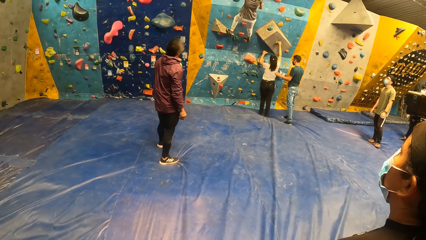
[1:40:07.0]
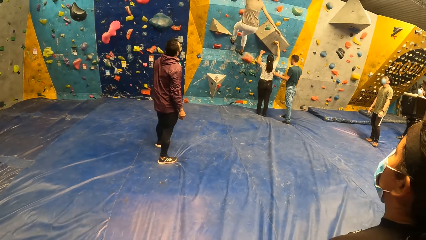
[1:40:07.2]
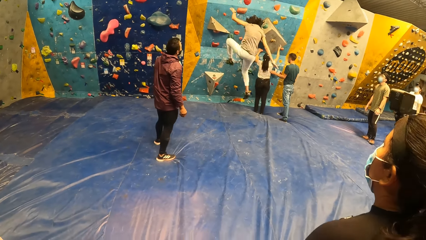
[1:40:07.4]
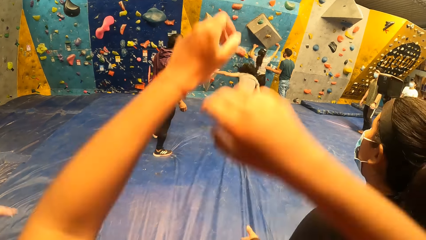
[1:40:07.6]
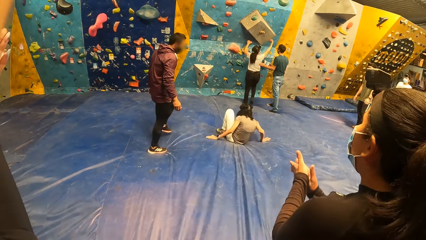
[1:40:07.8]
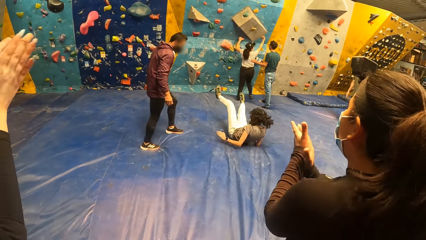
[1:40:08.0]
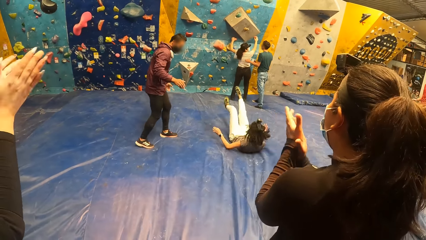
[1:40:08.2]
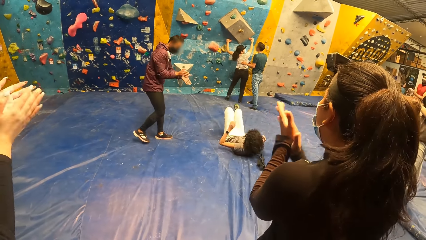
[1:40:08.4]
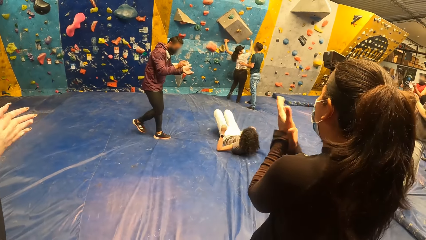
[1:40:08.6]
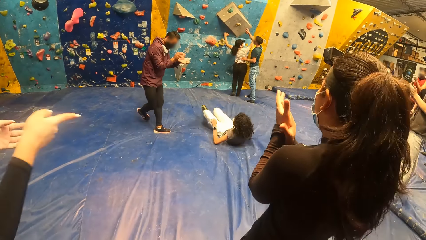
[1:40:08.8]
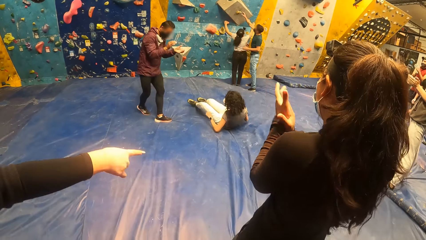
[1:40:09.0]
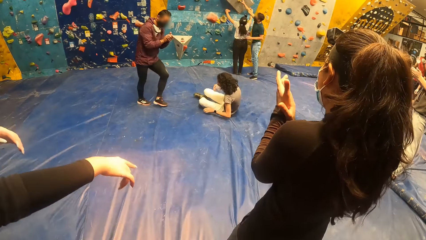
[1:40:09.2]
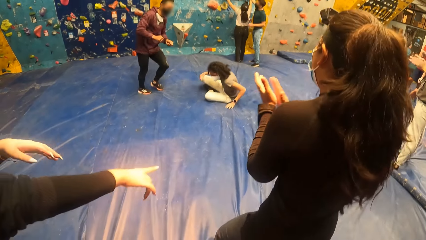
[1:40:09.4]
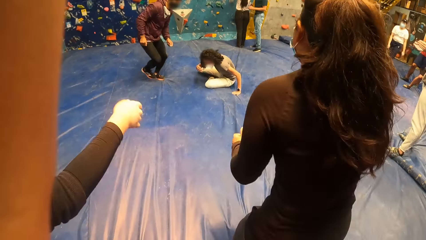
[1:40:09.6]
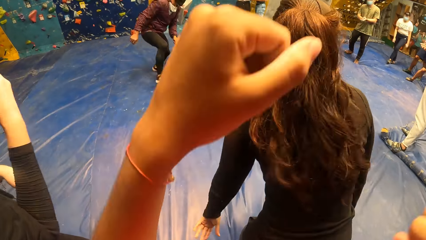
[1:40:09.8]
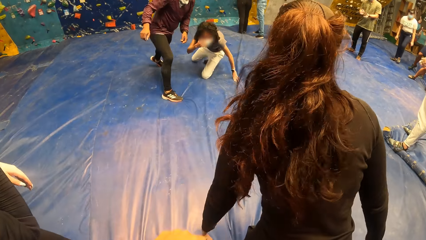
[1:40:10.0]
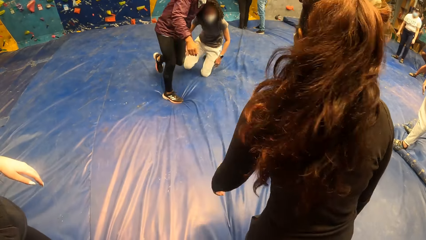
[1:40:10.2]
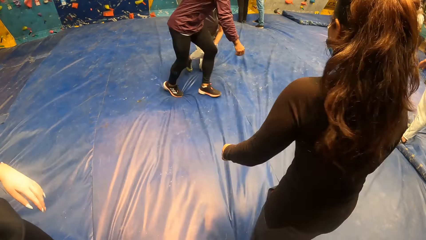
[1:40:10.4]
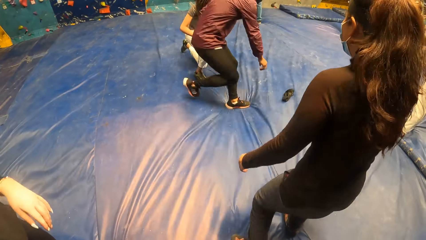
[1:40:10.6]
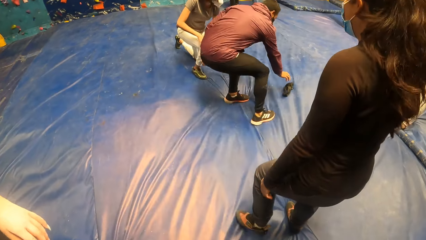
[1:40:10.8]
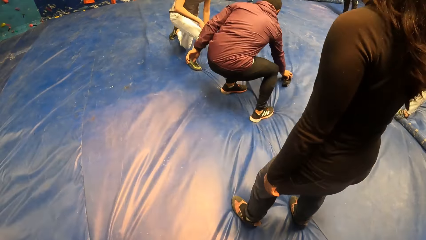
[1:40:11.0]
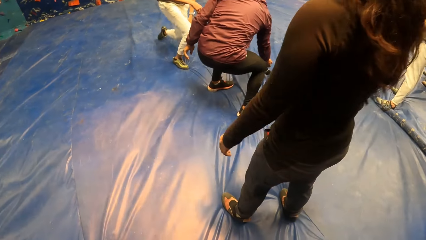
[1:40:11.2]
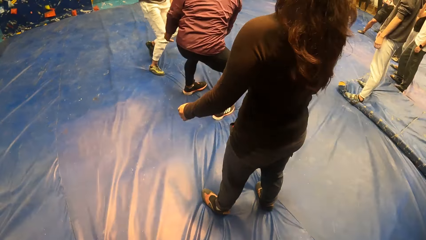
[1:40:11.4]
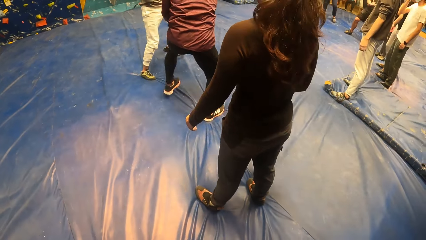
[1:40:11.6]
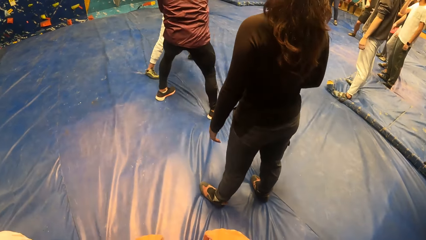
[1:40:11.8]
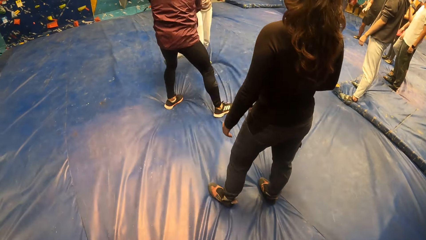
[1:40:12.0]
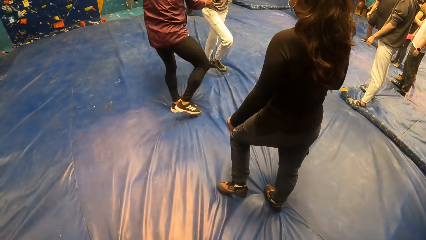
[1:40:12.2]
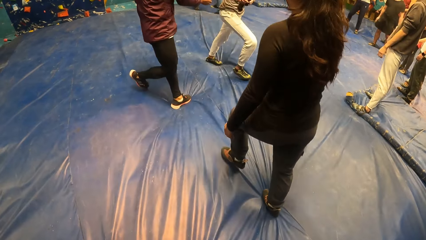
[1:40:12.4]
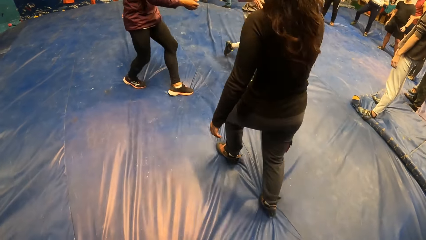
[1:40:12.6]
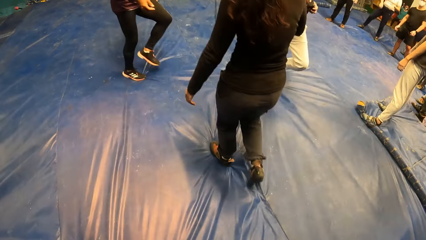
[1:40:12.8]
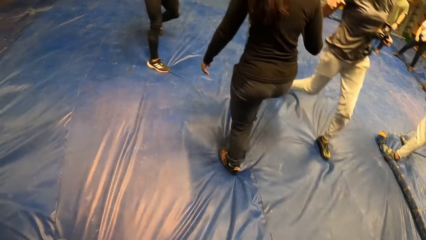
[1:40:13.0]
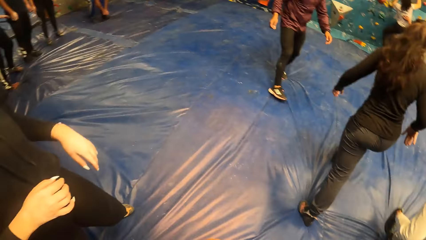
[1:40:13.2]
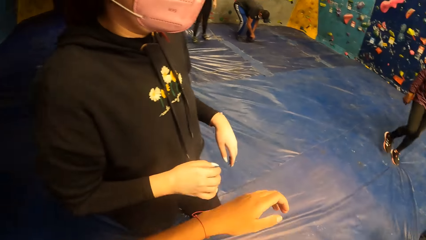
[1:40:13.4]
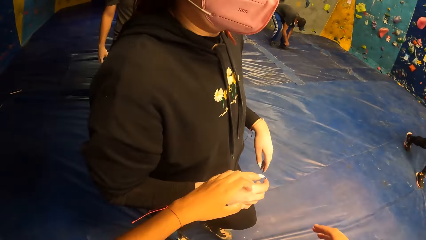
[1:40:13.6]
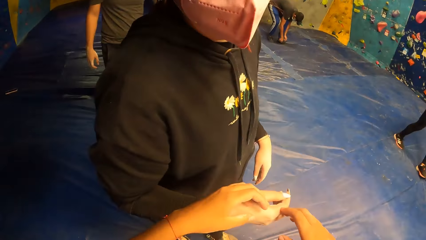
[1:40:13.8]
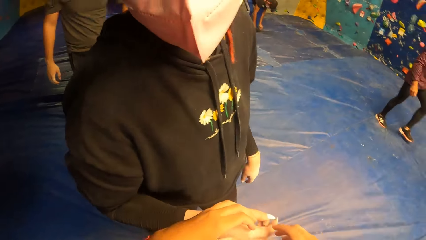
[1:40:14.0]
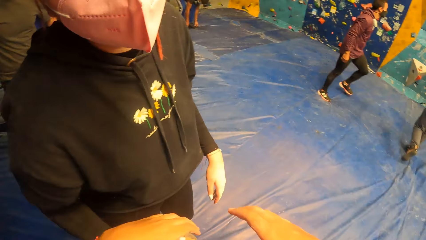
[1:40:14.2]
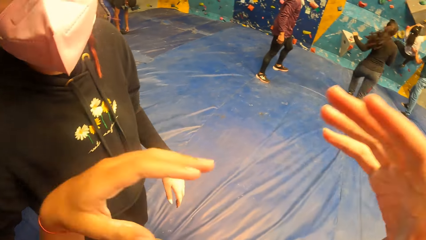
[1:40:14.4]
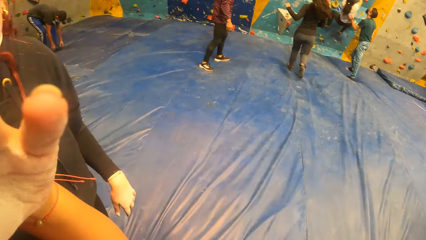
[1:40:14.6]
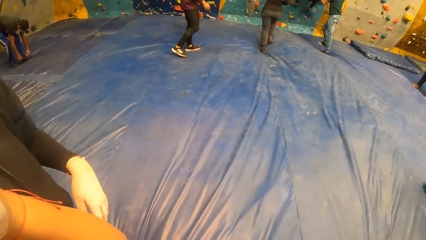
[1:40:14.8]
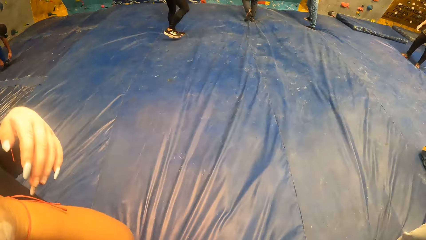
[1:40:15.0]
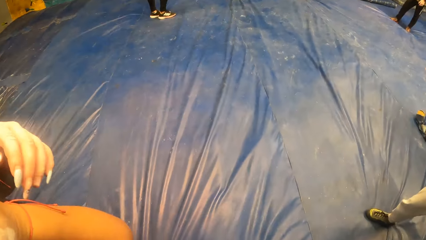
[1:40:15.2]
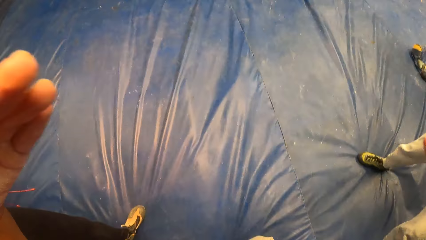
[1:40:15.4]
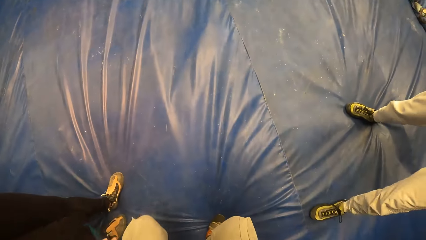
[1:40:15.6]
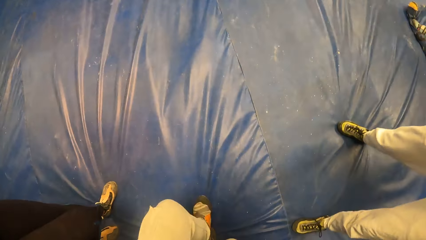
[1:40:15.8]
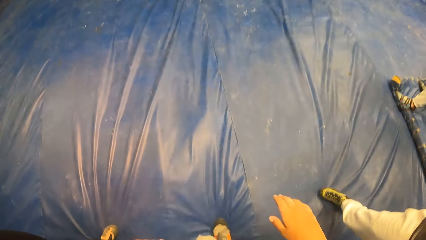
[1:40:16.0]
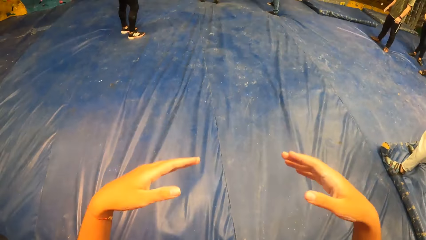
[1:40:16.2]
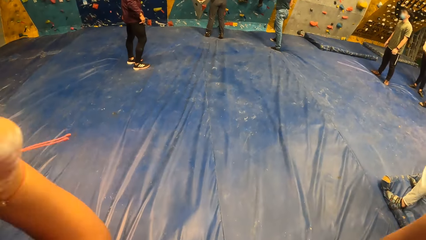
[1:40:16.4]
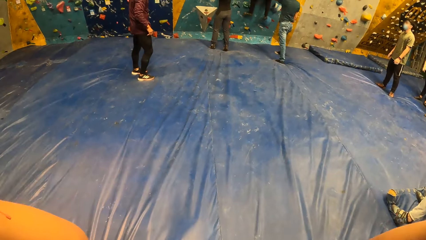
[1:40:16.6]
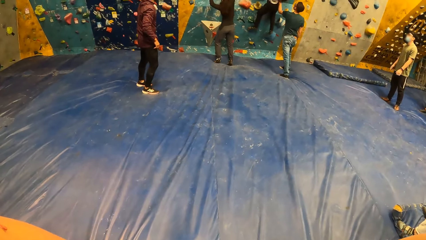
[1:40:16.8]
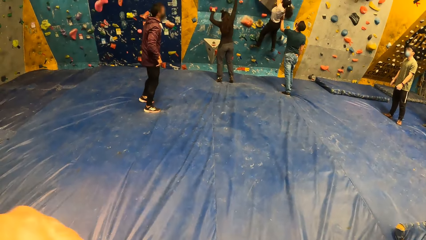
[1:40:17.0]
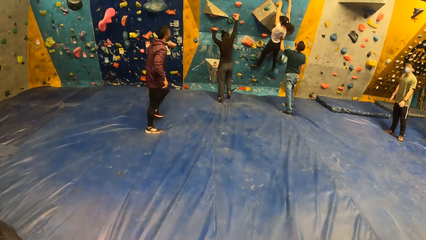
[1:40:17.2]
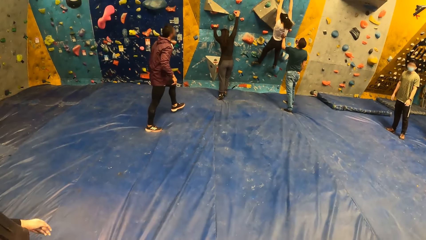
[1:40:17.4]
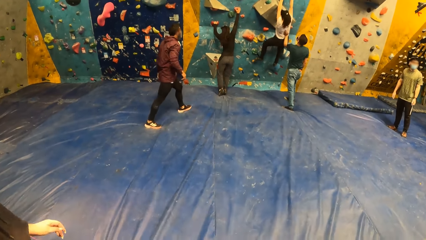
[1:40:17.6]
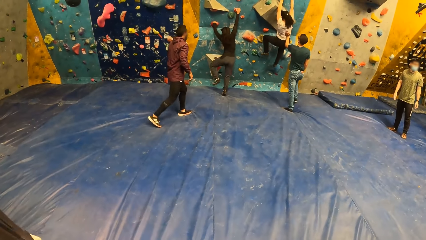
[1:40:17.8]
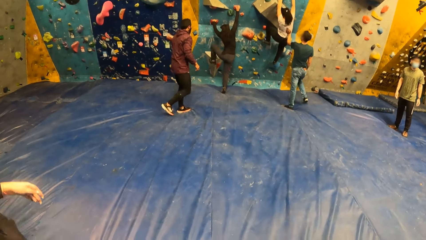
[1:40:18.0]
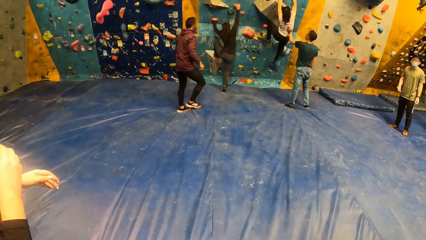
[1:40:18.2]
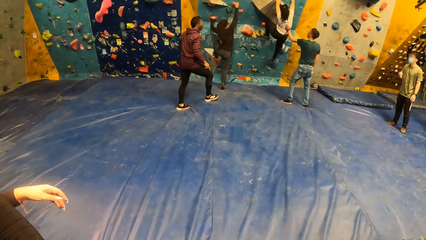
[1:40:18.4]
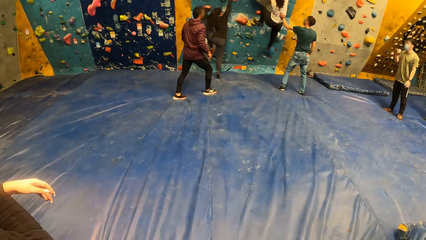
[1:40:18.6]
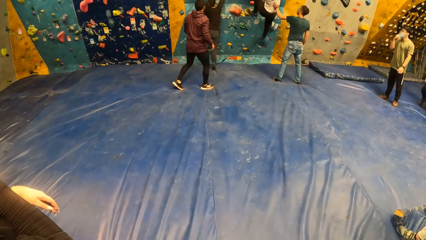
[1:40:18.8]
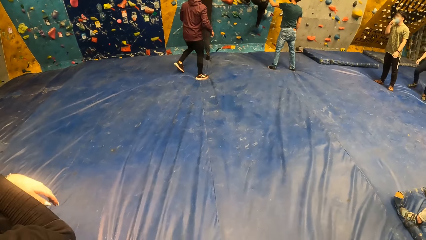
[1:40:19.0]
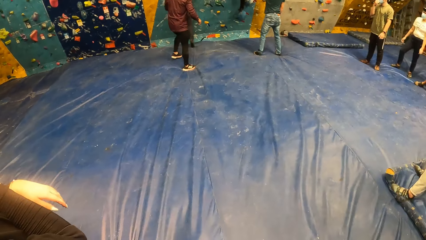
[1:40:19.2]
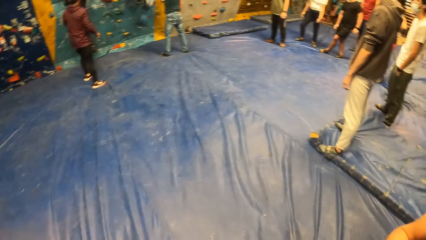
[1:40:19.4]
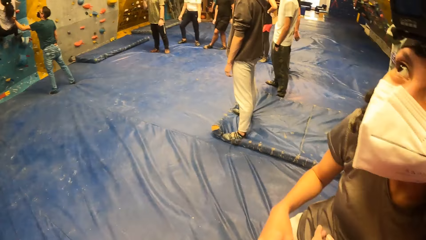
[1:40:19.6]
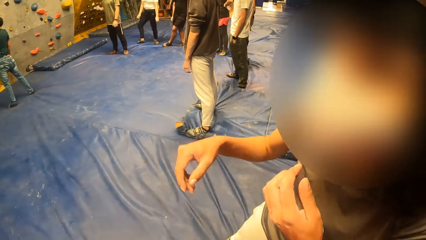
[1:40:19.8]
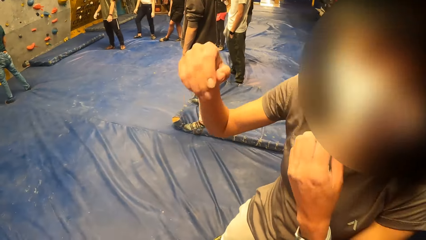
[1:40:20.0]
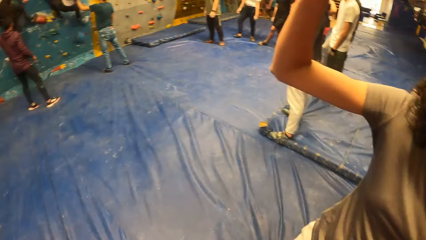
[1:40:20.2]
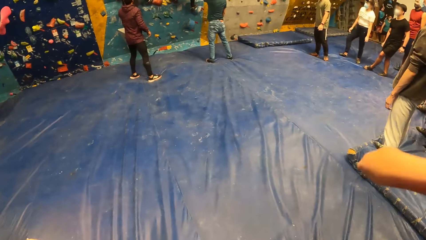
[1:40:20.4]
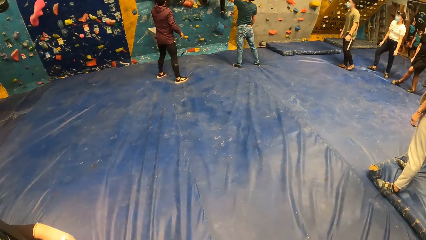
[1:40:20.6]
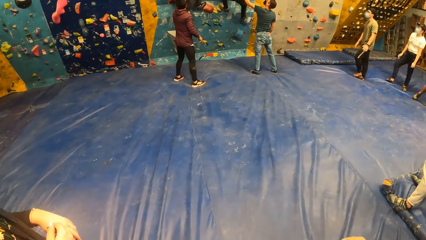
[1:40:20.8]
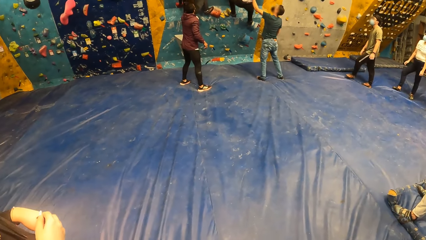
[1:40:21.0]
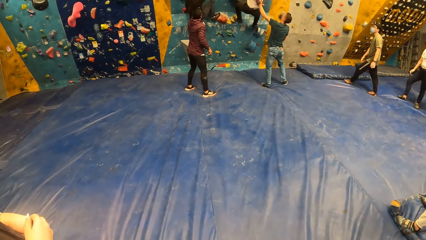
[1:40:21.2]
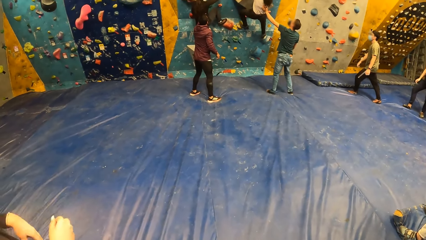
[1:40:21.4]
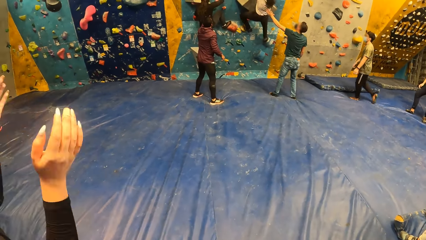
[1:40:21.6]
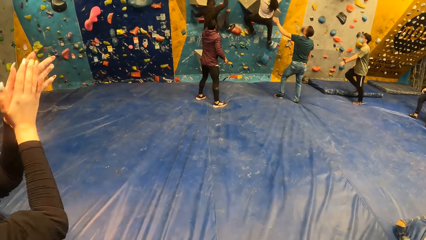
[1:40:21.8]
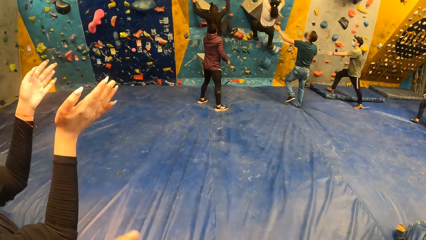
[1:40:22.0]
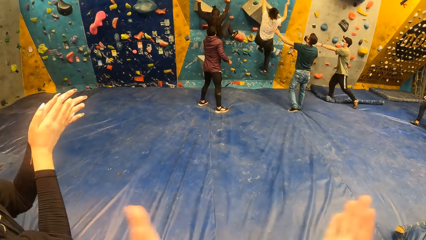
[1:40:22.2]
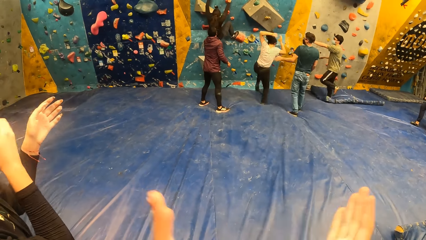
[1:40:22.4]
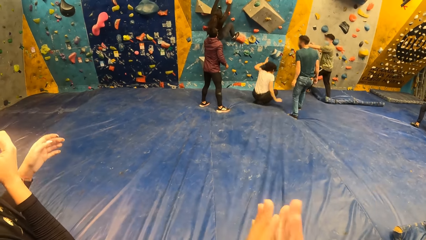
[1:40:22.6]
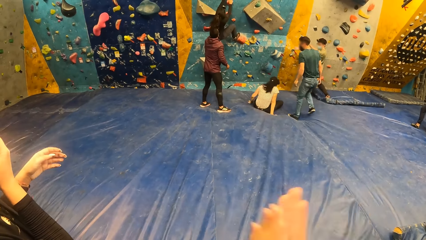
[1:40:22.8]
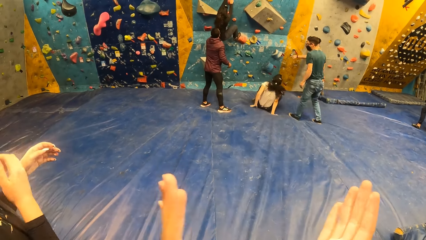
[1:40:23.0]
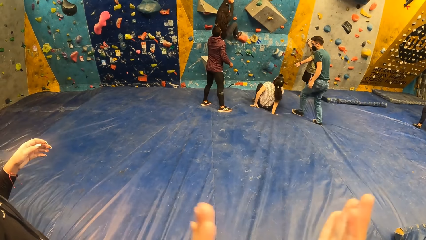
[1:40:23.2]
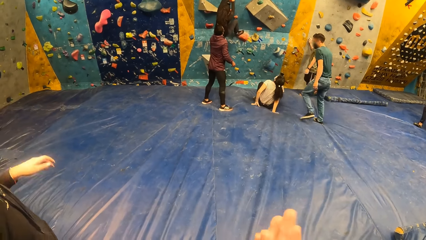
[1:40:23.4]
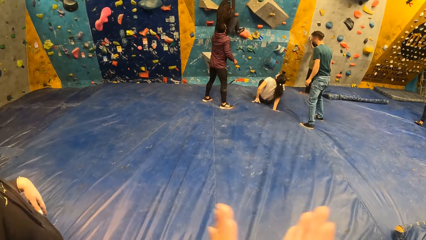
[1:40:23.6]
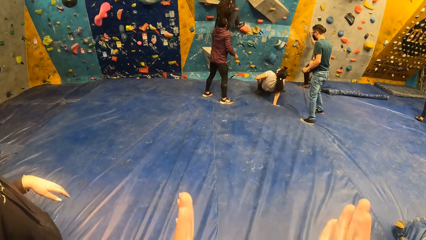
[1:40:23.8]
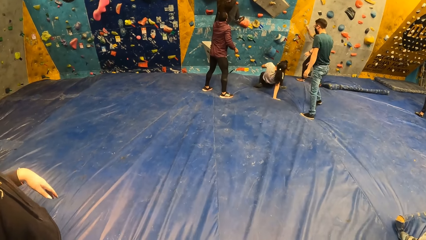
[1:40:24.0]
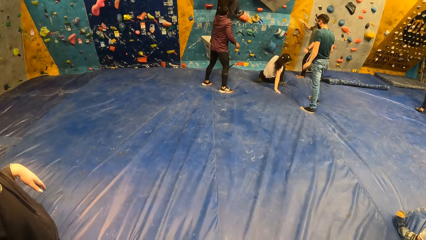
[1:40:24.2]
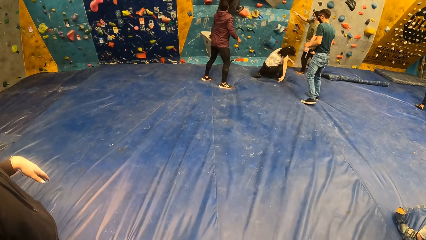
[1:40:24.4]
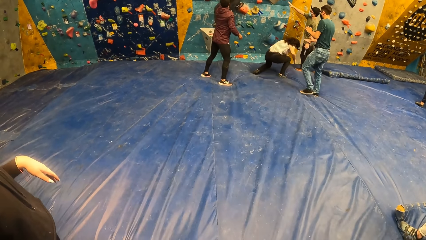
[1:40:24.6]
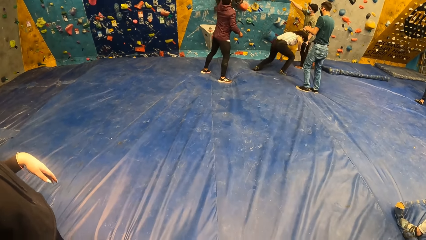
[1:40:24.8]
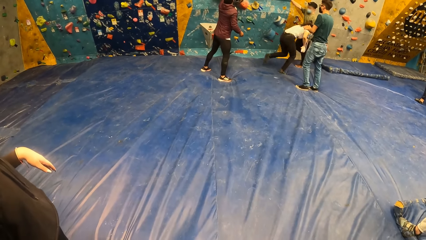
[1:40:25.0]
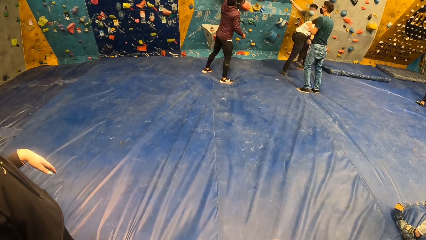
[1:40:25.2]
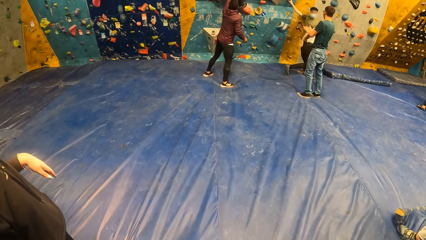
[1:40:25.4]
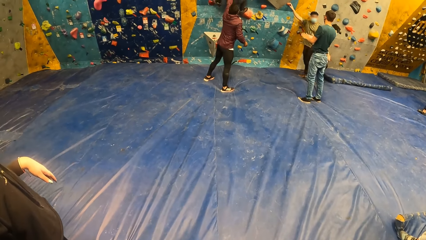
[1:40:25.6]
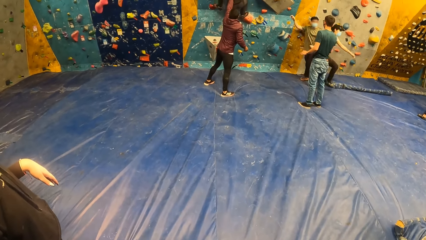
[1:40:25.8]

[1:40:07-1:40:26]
A woman falls from the bouldering wall. The camera wearer raises both hands. The camera wearer, another woman, and a third woman cheer the first woman. The camera wearer lowers the hand. The third woman approaches the bouldering wall. The camera wearer pats the second woman on her right hand. She looks around. She raises both hands over her shoulder. She lowers the hand. She walks around. She raises both hands. The third woman climbs the bouldering wall. The second woman claps her hands together. The camera wearer claps her hands together. A fourth woman falls off the bouldering wall. The instructor claps his hands together.
